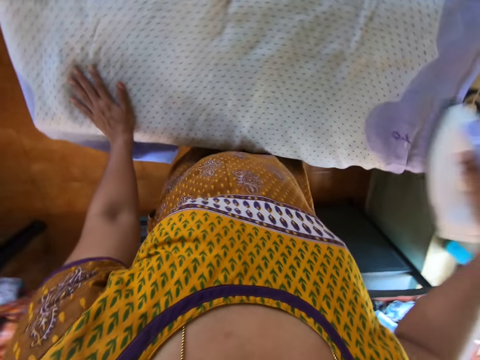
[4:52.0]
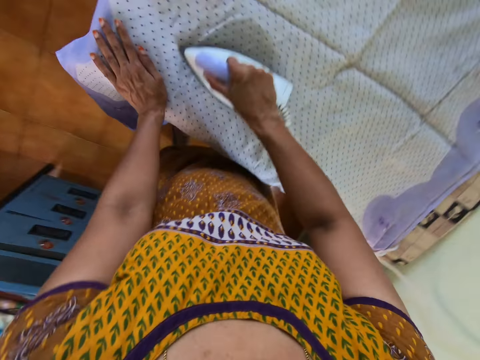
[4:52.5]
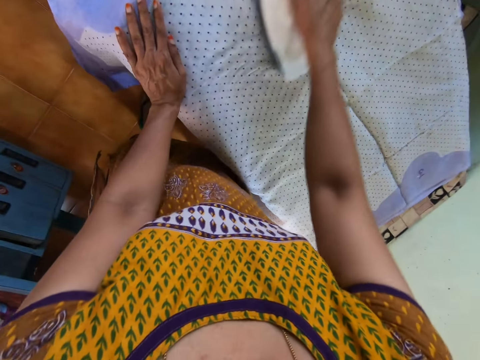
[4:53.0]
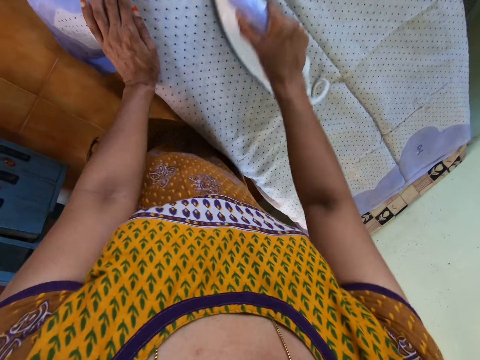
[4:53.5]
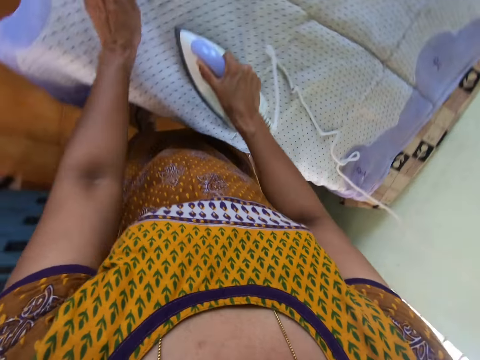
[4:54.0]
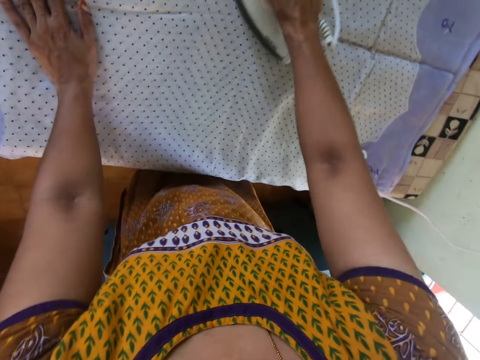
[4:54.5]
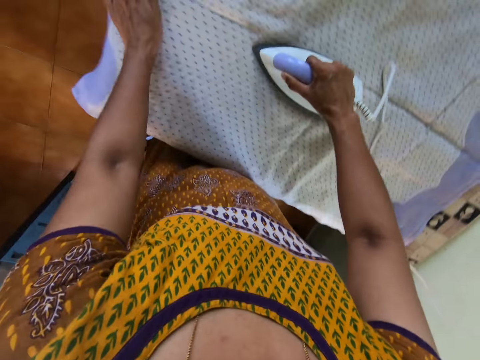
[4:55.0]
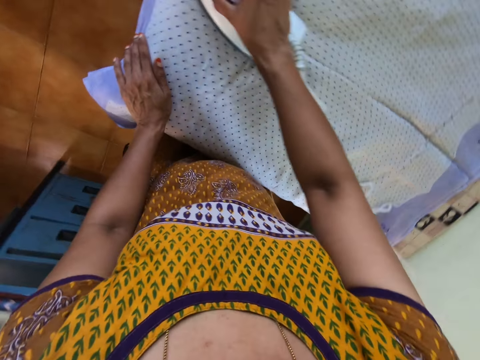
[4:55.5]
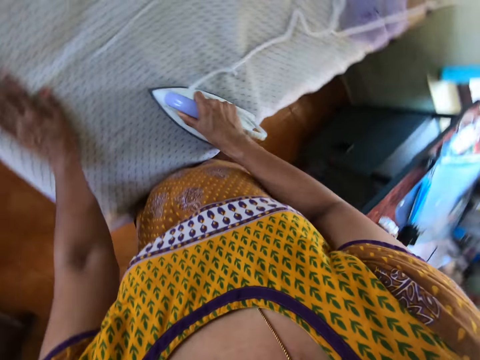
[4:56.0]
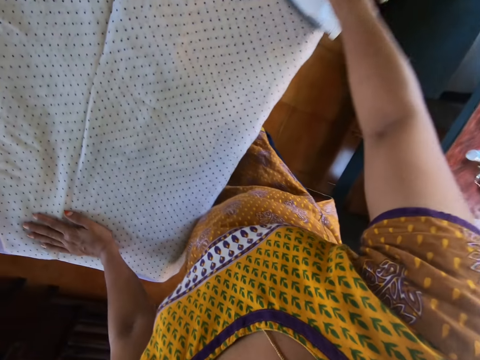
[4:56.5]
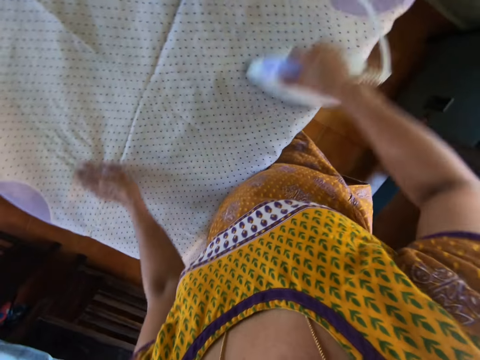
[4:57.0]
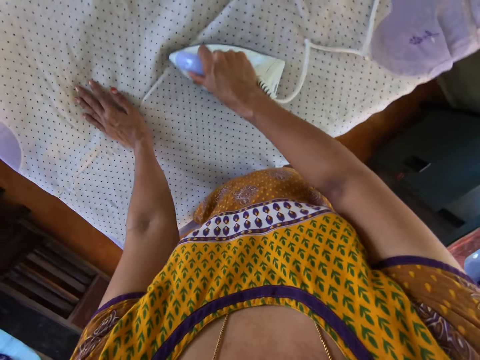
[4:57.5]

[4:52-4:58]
The camera wearer straightens the blanket on the table with the iron in her right hand. She irons the sheet with the iron box. She moves her left hand around the blanket on the table.

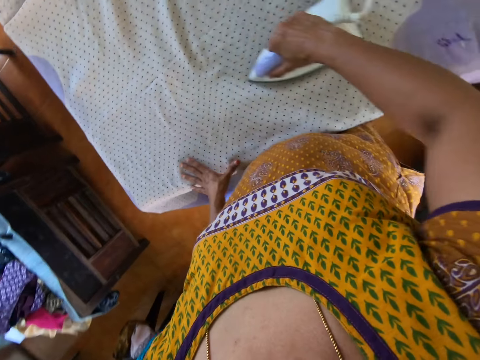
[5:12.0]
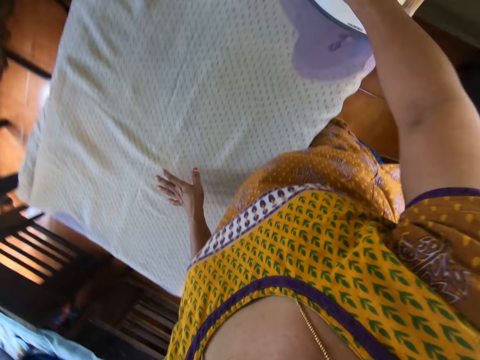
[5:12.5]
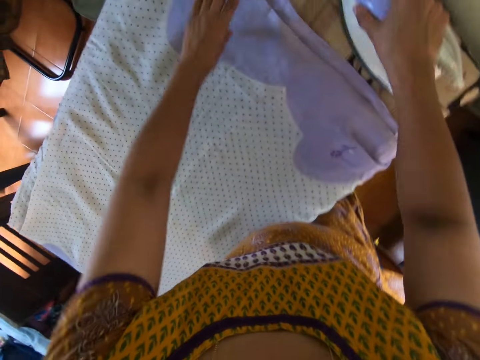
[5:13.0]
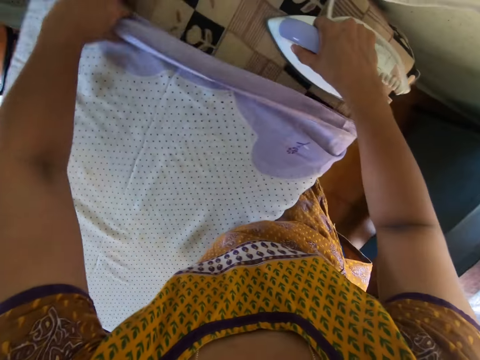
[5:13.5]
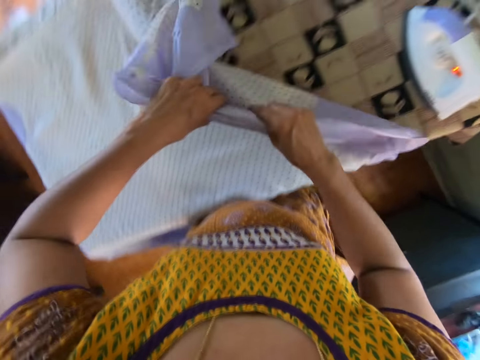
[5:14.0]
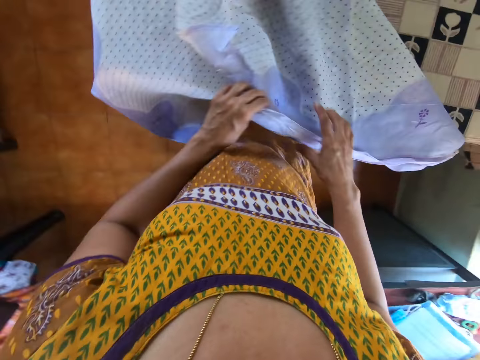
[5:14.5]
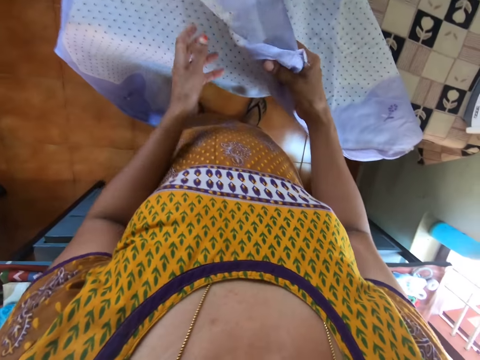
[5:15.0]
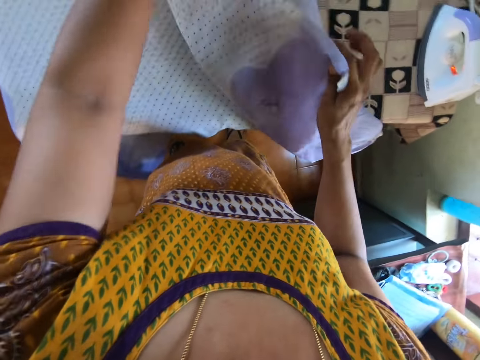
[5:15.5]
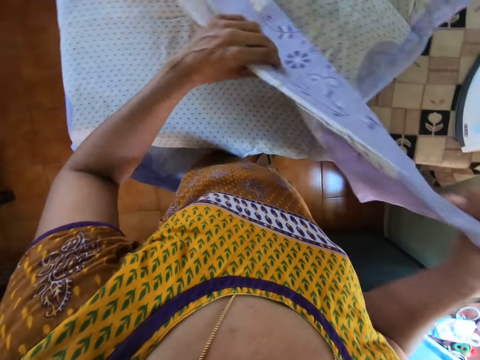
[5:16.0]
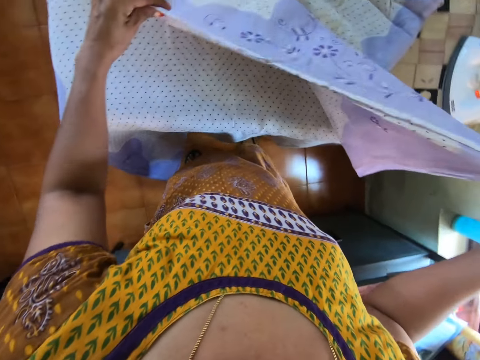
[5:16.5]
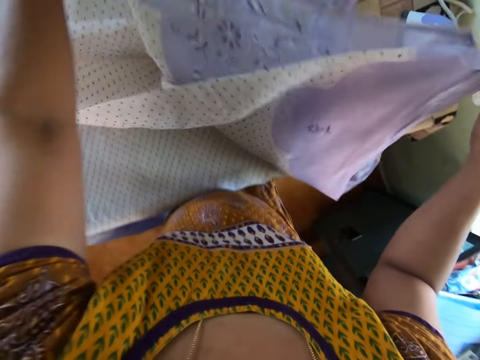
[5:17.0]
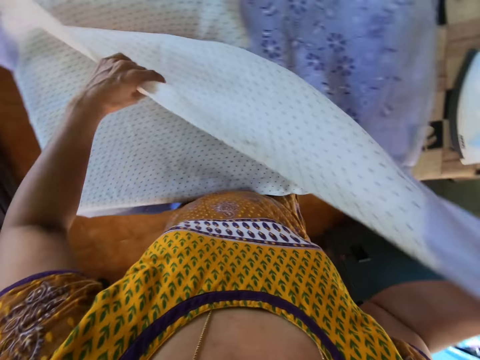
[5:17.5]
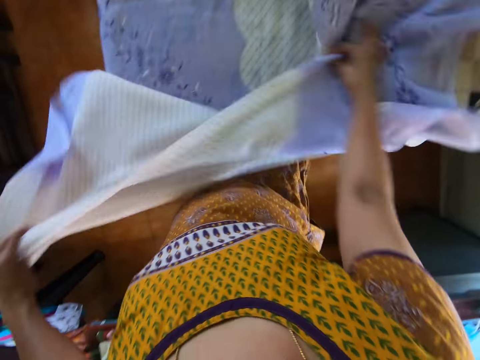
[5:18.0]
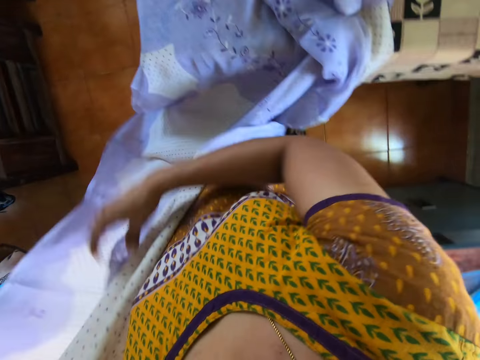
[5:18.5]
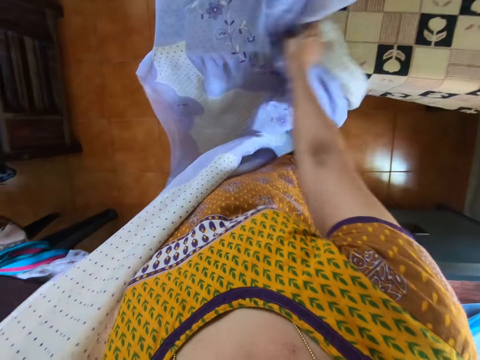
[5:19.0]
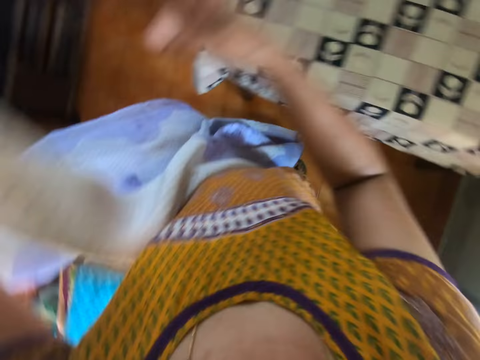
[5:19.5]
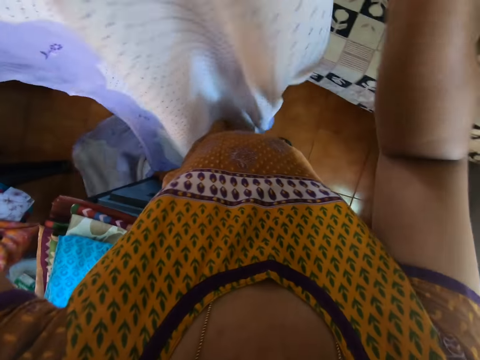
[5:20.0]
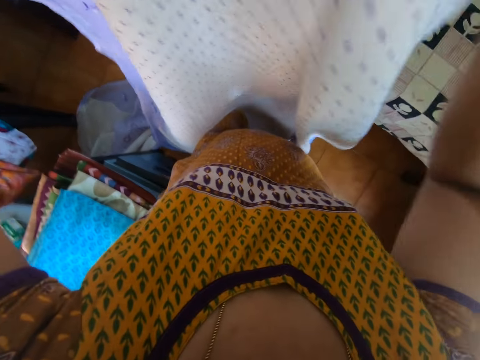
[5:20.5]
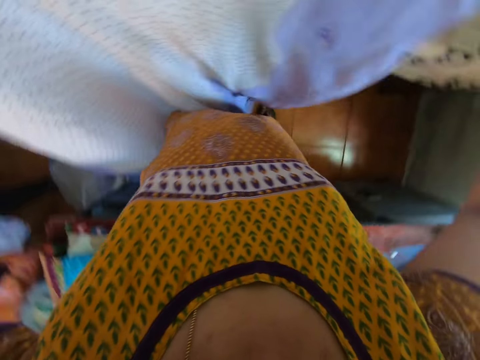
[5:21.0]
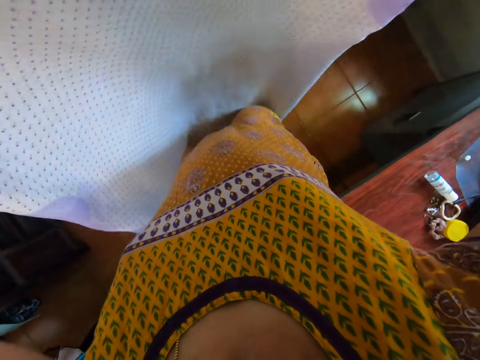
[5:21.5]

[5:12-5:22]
The camera wearer places the iron in her right hand on the table. She picks up the blanket or sheet from the table with both hands. She straightens the sheet.

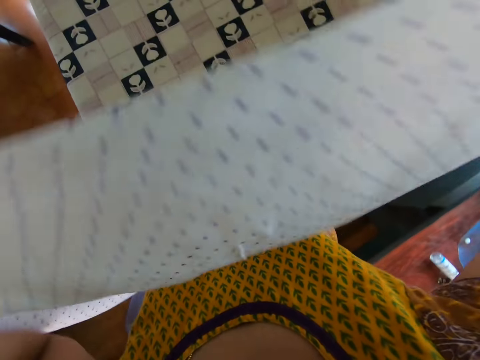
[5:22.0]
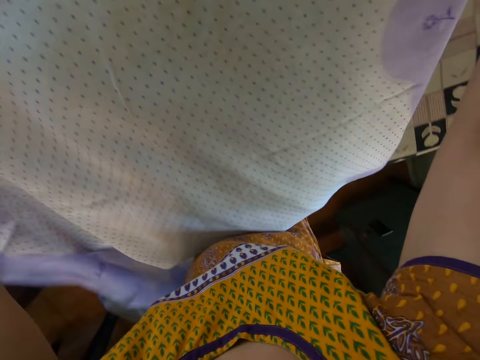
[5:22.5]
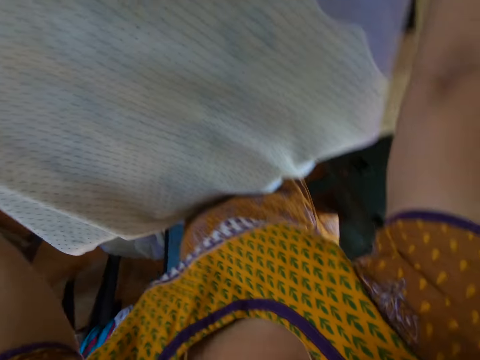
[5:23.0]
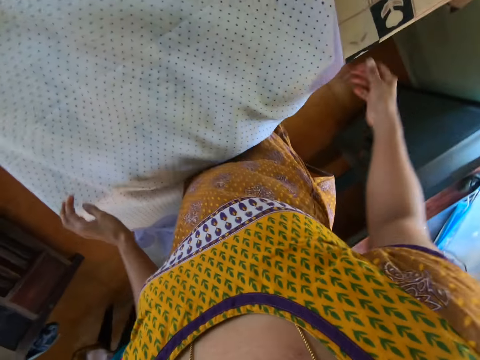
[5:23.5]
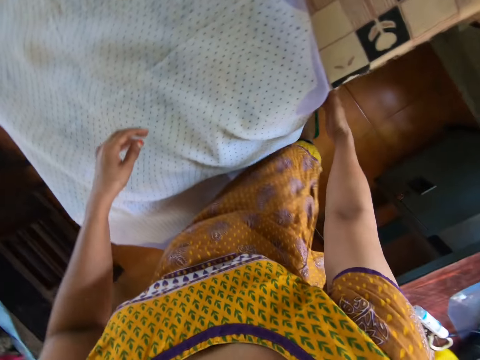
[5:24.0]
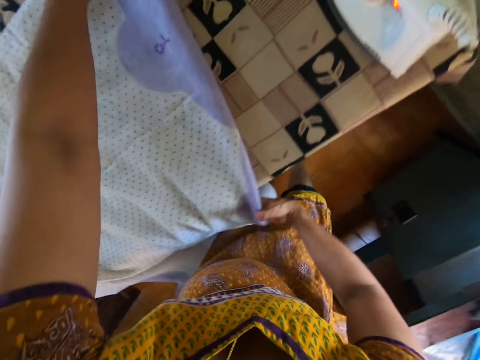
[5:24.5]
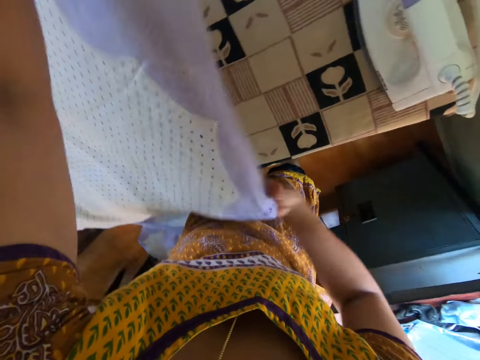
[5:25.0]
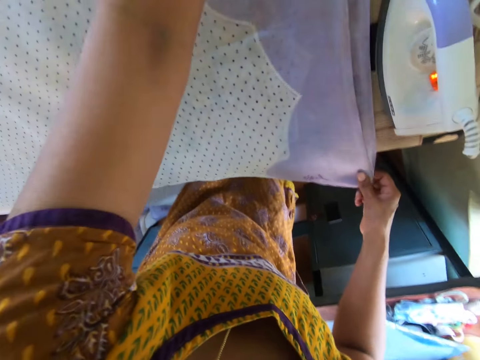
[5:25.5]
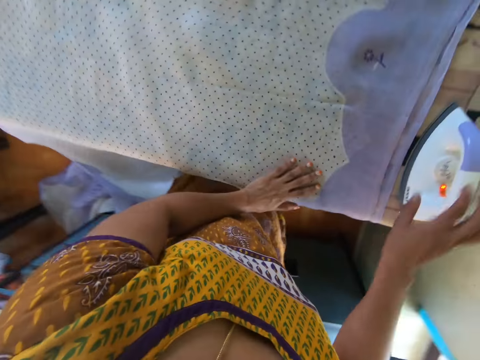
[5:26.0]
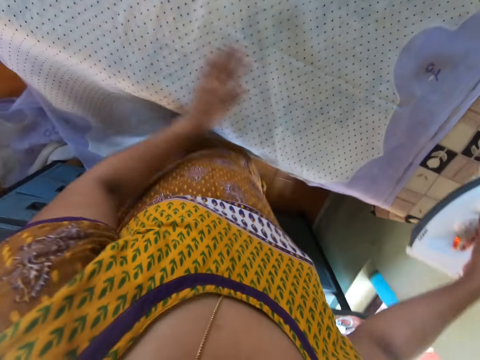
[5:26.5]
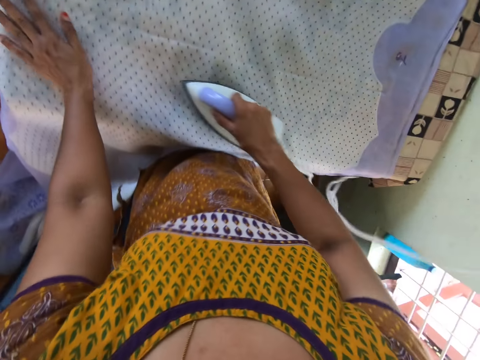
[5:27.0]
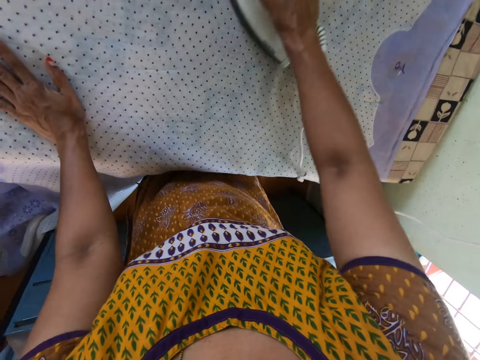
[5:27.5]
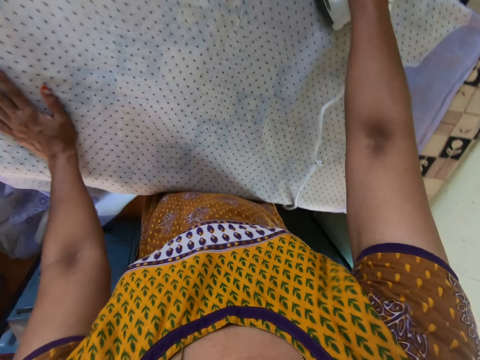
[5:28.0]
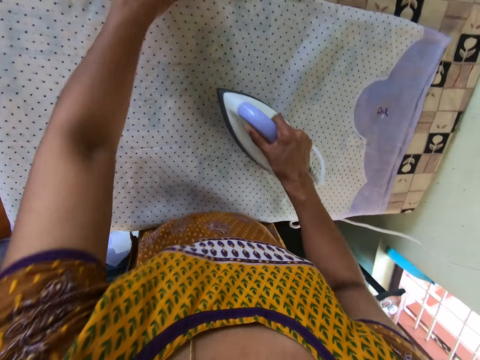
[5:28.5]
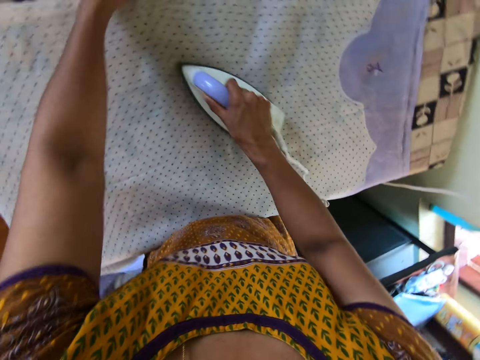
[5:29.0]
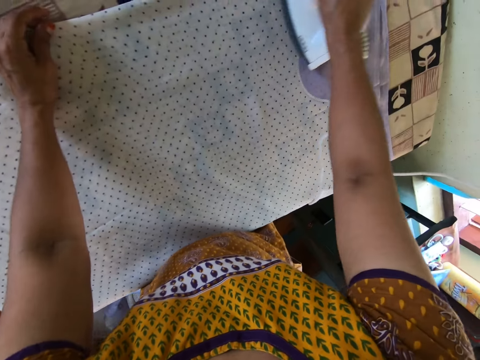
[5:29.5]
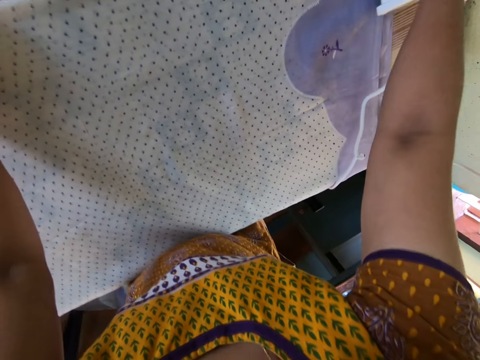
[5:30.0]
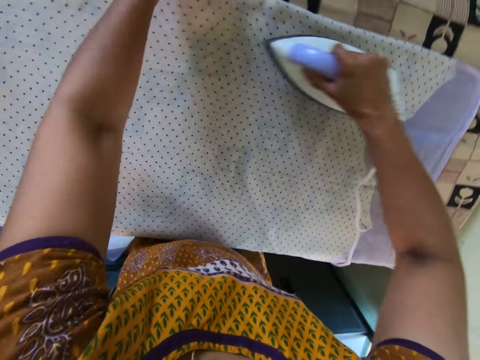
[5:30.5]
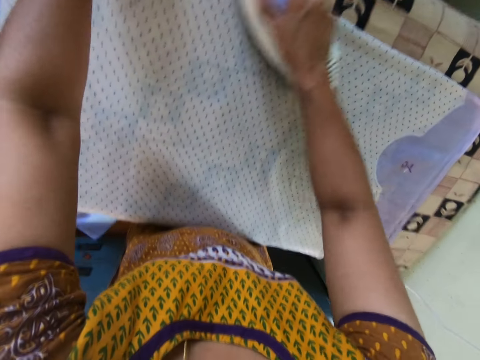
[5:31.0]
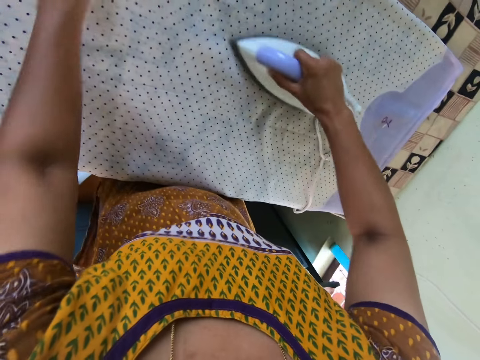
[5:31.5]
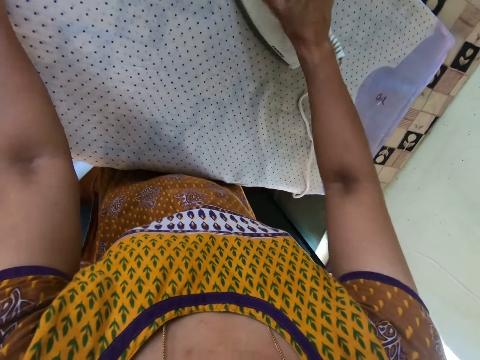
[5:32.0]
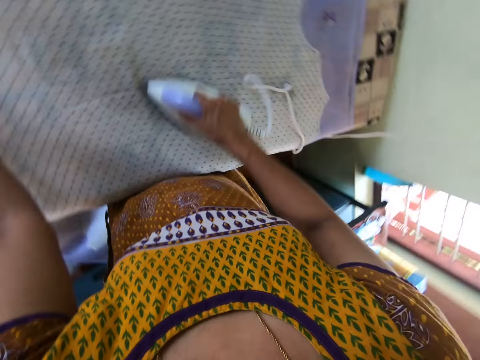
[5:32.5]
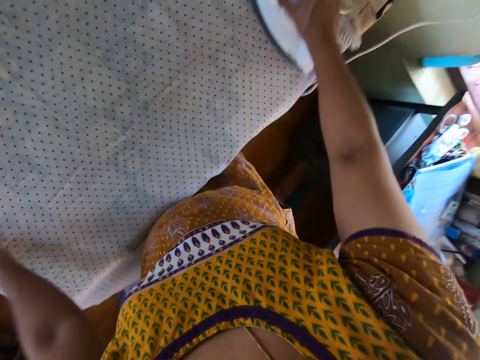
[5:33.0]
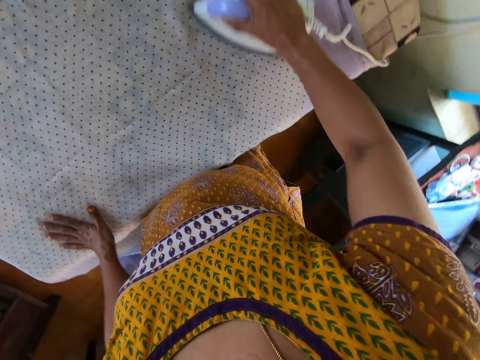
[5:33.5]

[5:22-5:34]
The camera wearer places the blanket in both hands on the table. She aligns the sheet on the ironing board. She straightens the blanket on the table with both hands. She picks up the iron from the table with her right hand. She straightens the blanket on the table with the iron in her right hand. She moves her left hand around the blanket on the table. She irons the sheet with the iron box.
